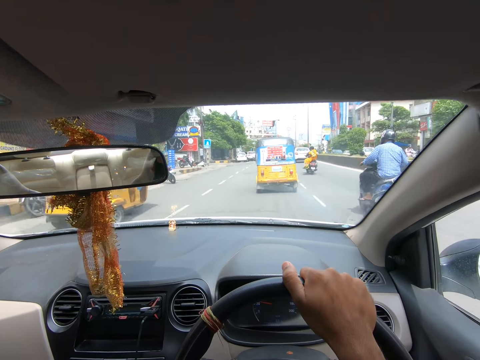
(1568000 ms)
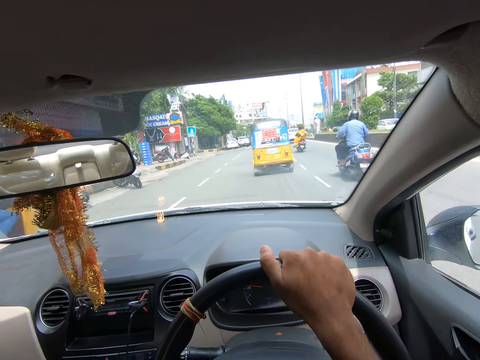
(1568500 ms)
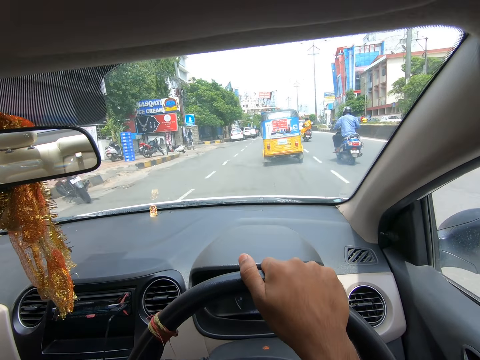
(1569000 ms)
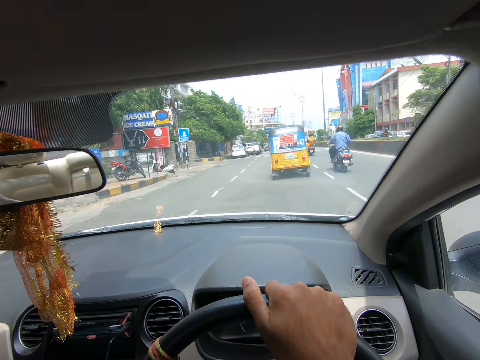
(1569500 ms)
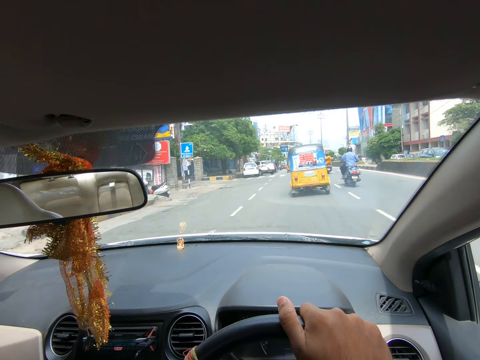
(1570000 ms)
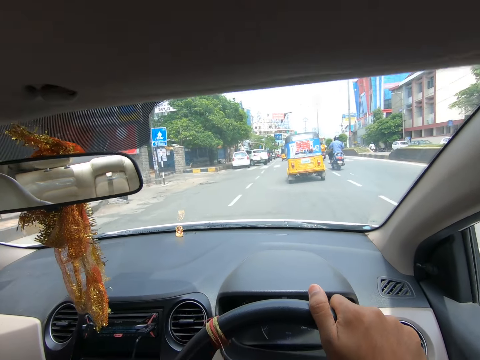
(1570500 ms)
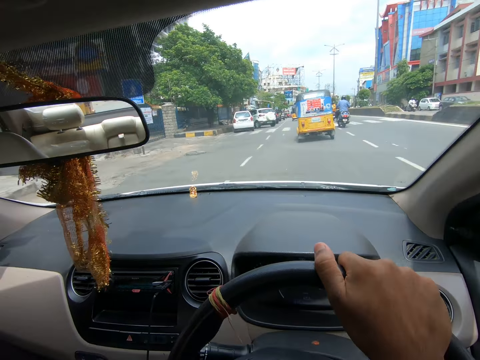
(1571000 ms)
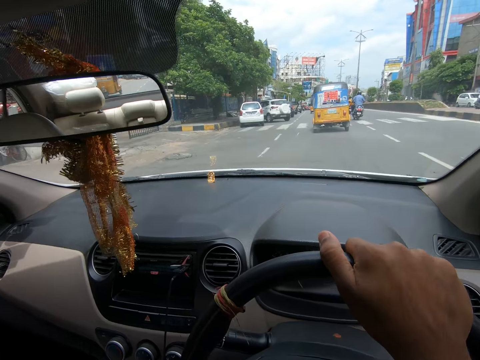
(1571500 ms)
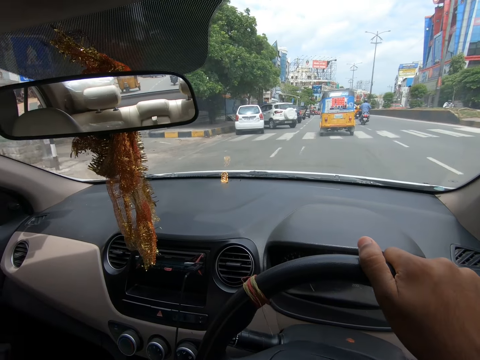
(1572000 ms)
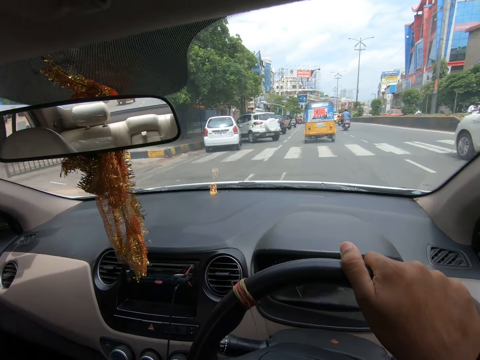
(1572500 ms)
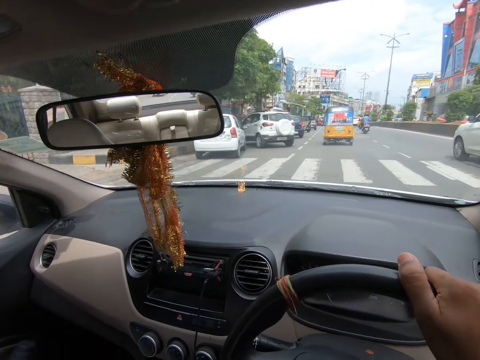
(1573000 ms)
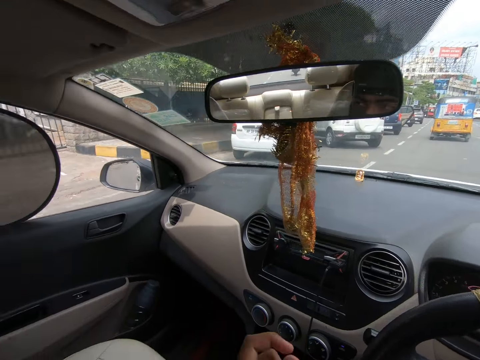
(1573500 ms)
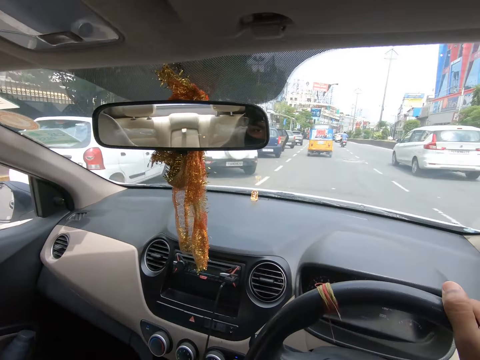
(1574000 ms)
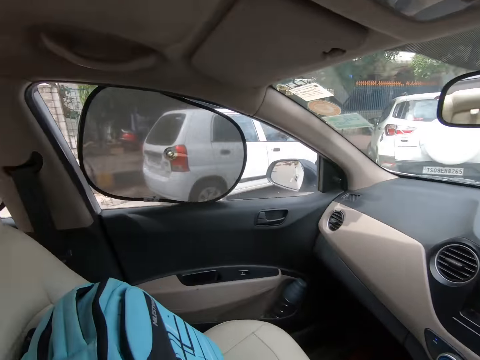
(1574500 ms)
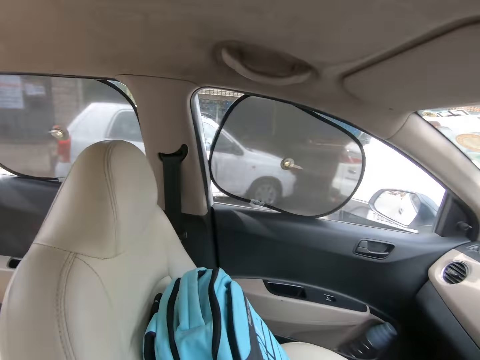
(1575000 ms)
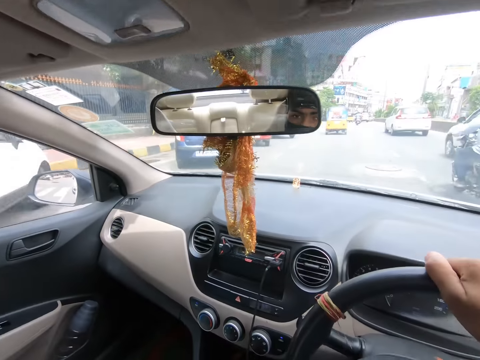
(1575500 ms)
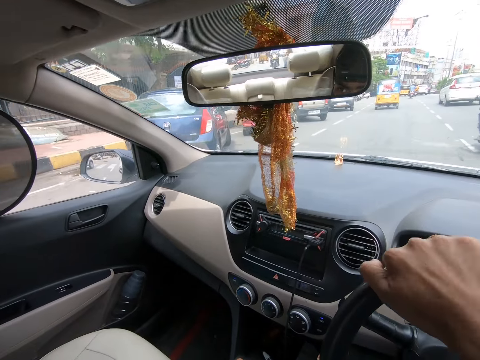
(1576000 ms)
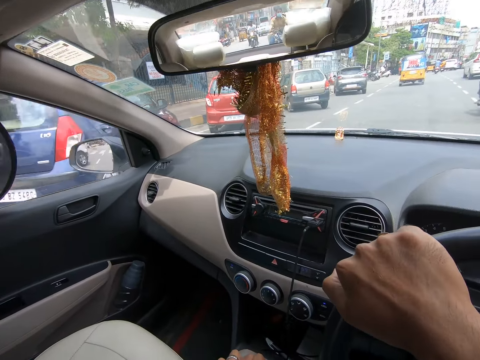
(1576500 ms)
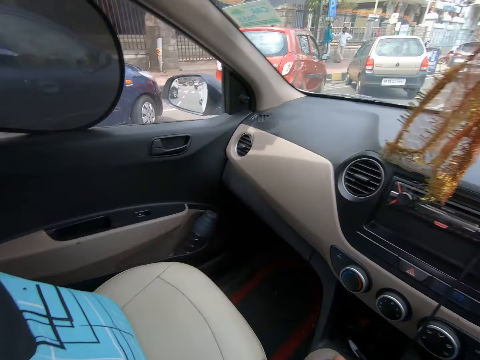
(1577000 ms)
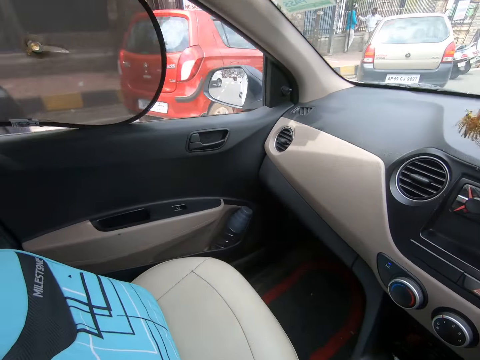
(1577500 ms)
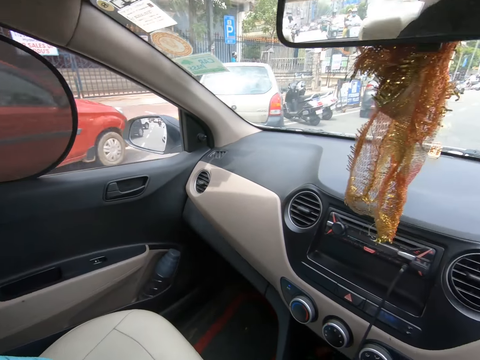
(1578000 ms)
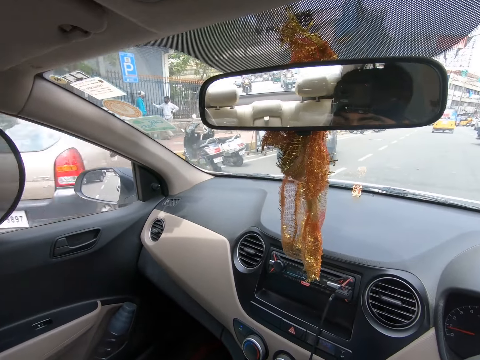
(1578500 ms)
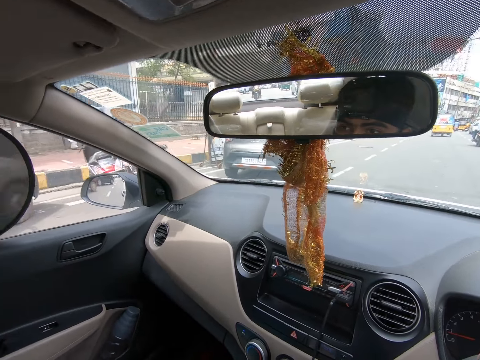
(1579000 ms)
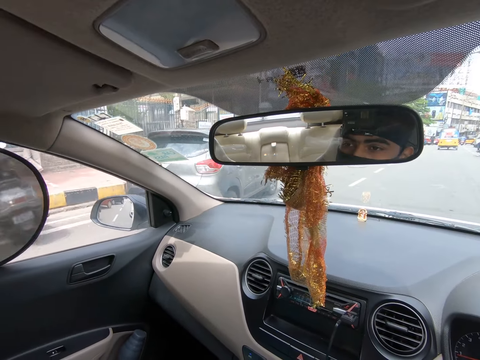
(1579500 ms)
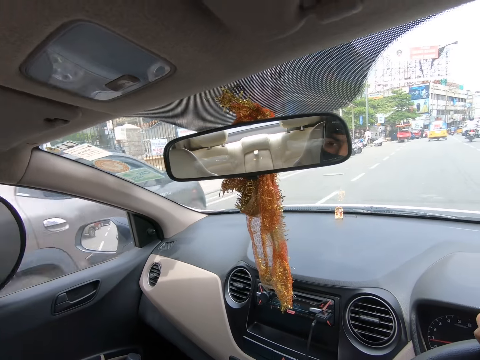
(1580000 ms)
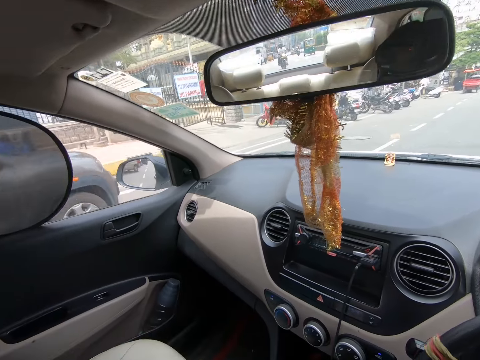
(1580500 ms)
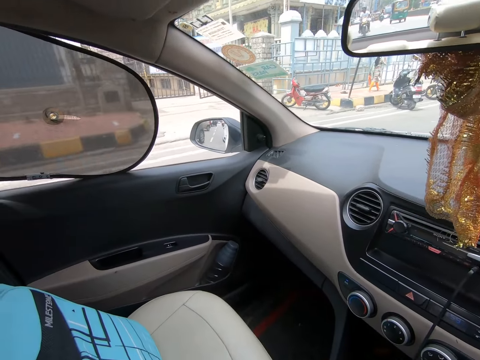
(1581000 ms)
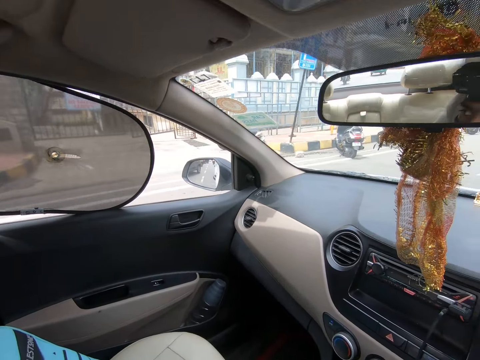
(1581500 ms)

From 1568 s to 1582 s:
The camera wearer drives the car on the road. They look around. They drive the car on the road. They look around. They look around again. They drive the car on the road. They look around. They drive the car on the road.

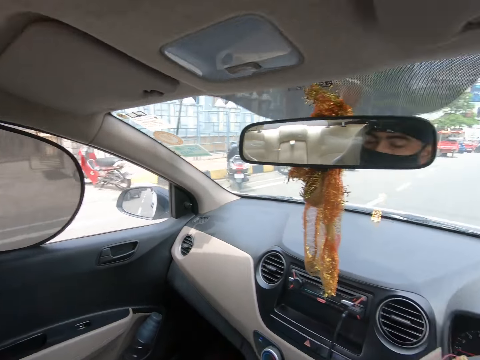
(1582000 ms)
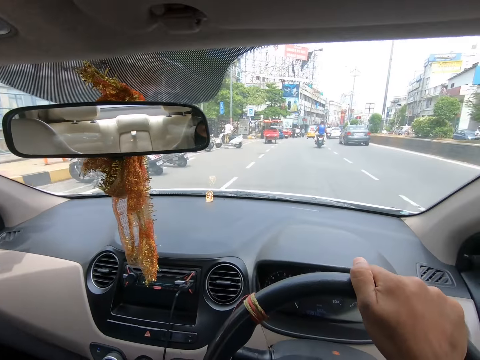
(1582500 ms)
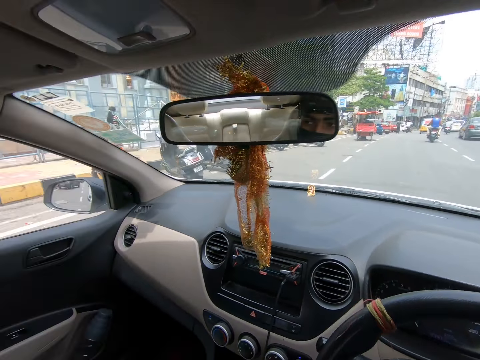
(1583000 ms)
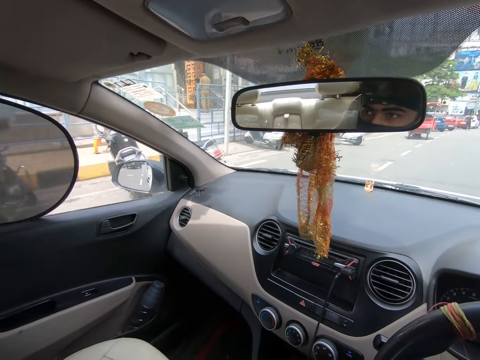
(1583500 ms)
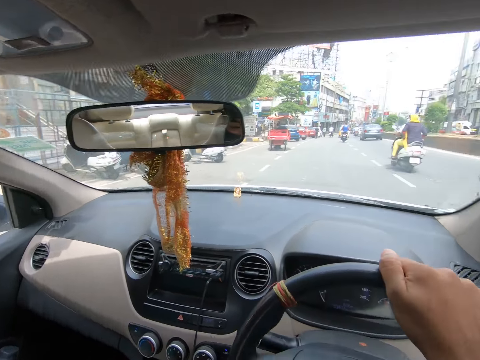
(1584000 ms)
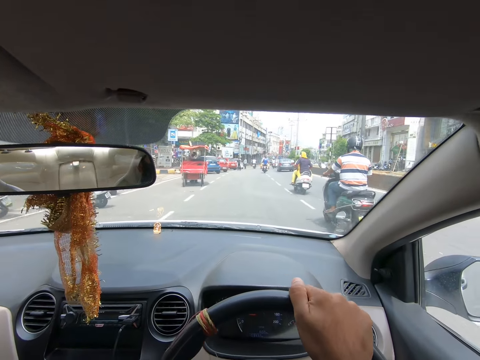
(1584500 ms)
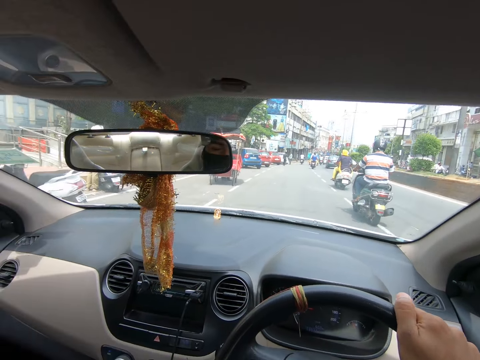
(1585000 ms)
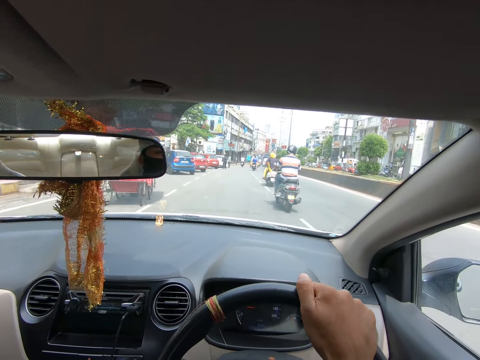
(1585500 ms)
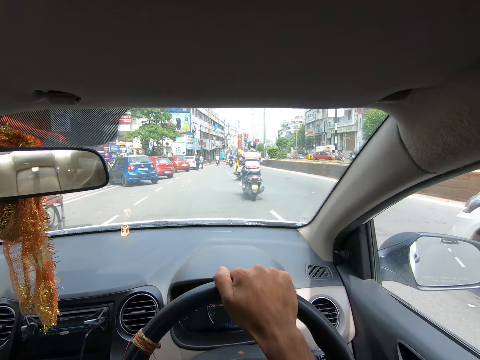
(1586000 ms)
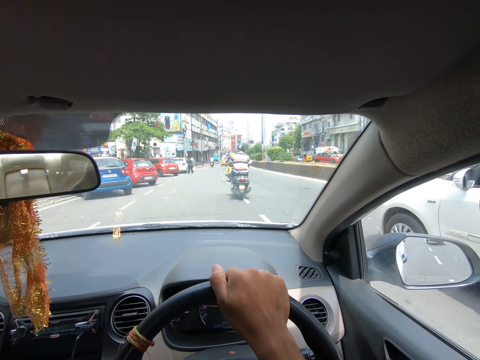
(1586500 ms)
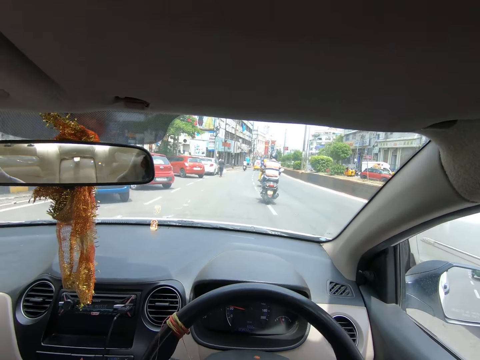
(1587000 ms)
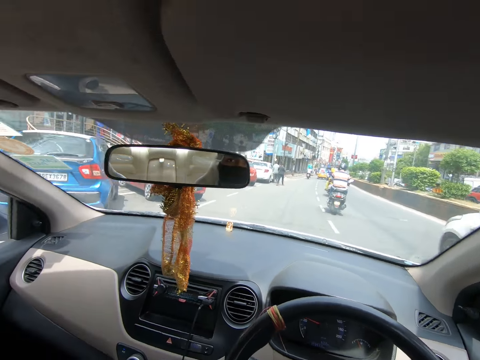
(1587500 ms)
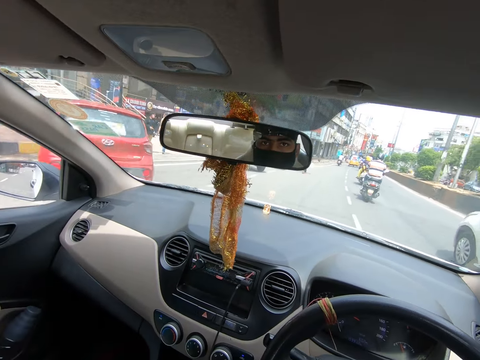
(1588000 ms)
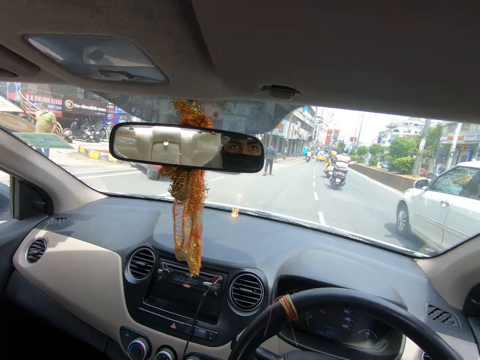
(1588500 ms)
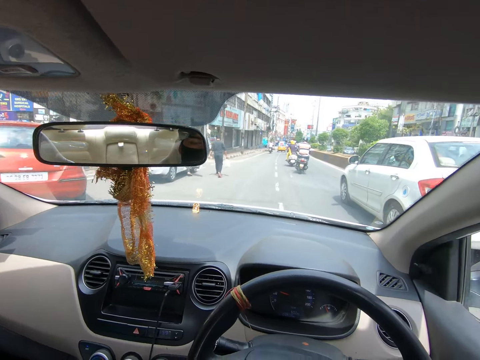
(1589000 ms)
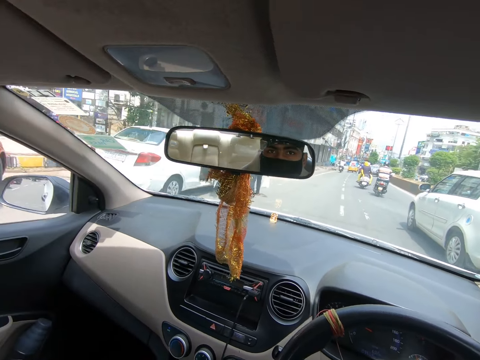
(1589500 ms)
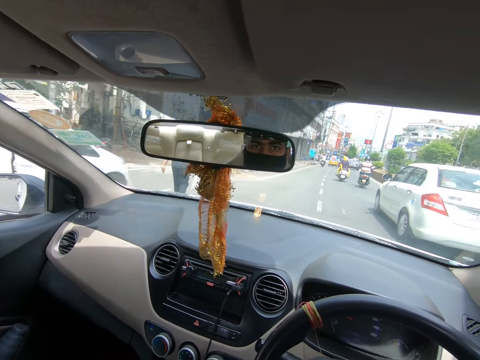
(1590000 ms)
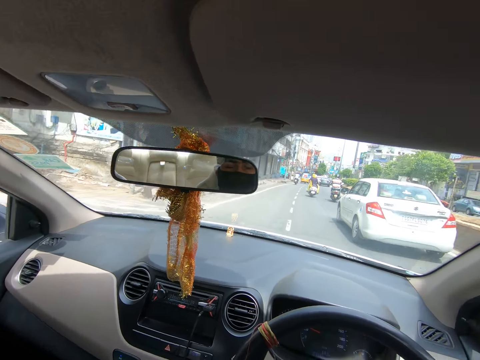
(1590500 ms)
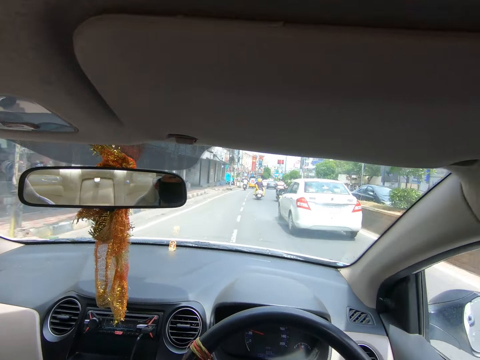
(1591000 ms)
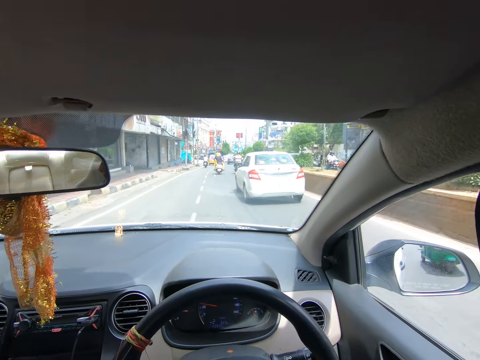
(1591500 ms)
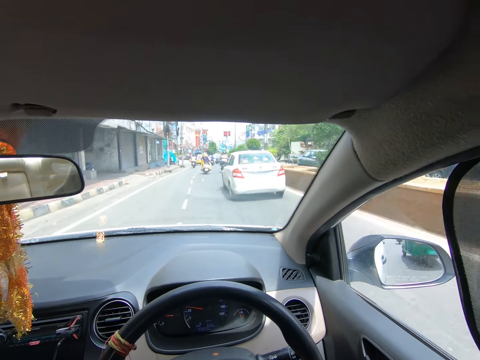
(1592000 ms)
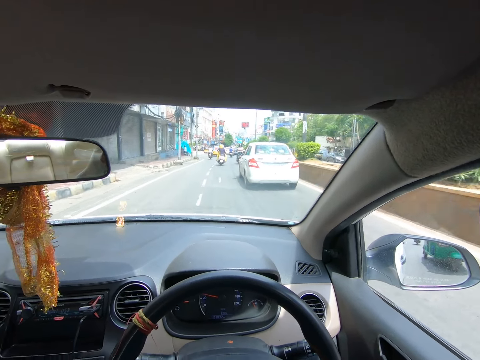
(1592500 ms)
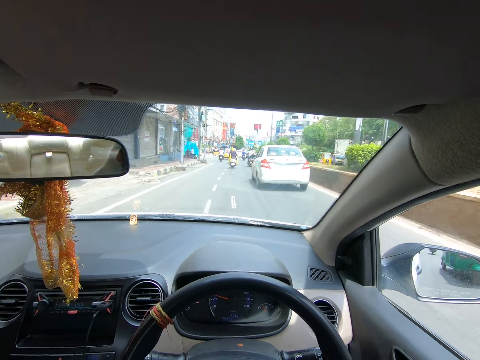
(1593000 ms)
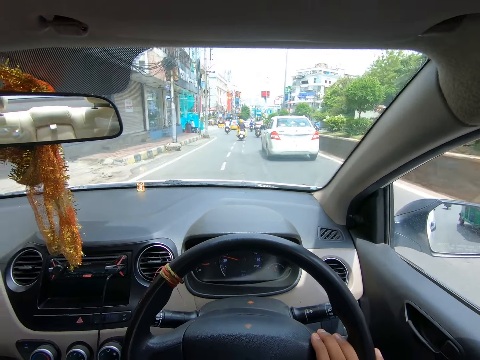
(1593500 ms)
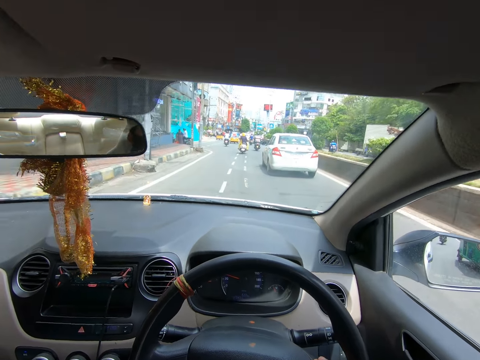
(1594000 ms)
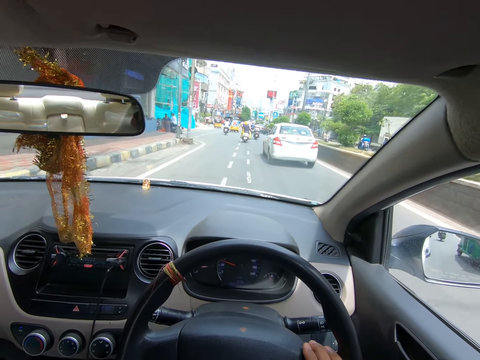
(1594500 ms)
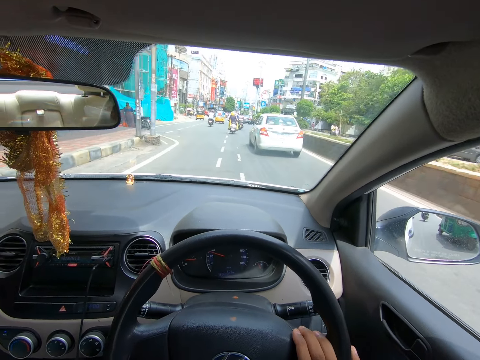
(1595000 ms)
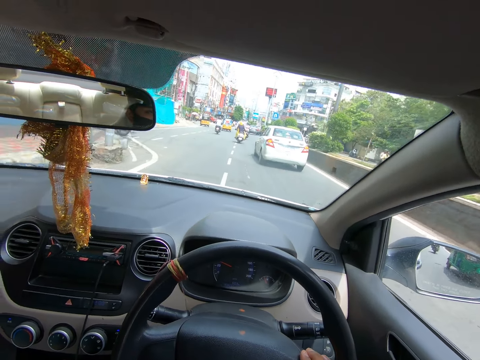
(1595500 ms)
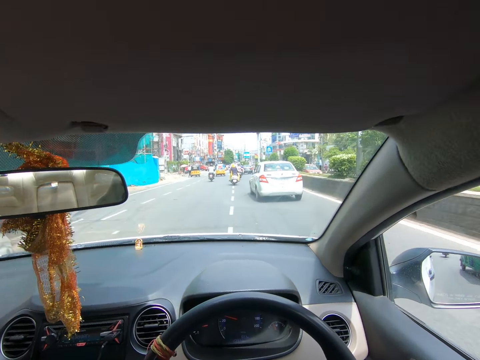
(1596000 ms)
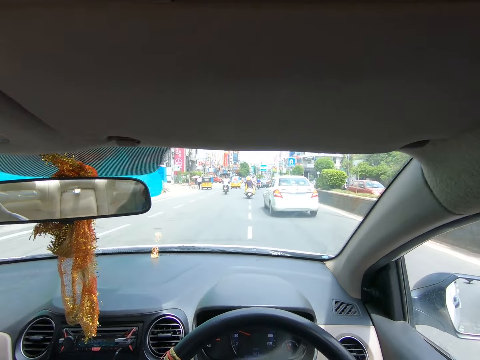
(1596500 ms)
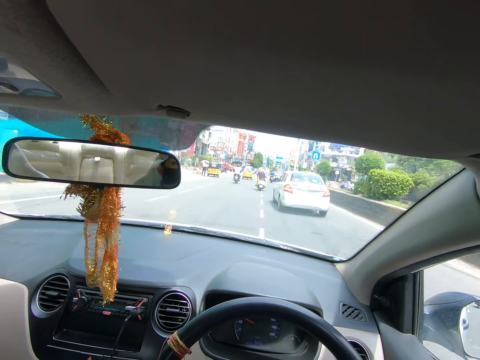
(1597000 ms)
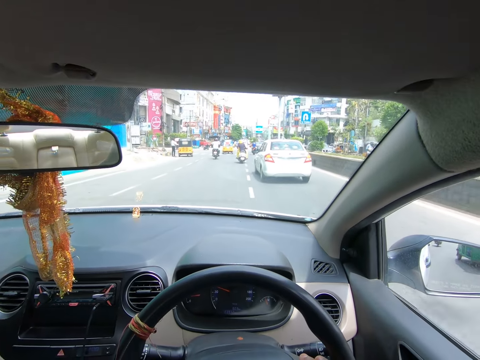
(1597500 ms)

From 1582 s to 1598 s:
The camera wearer looks around. They look around again. They drive the car on the road. They drive the car on the road again. They look around. They drive the car on the road repeatedly.
